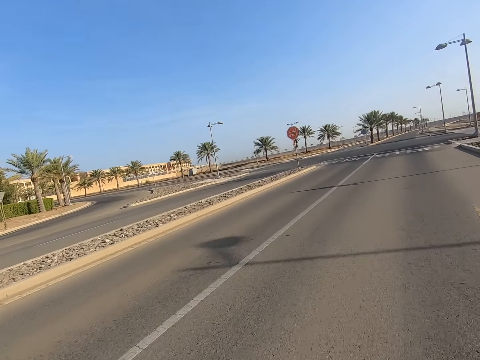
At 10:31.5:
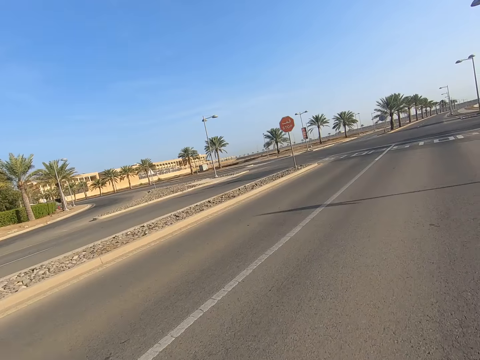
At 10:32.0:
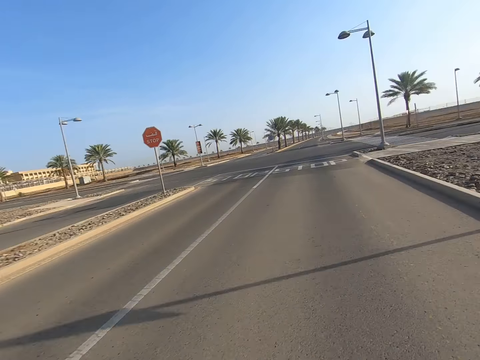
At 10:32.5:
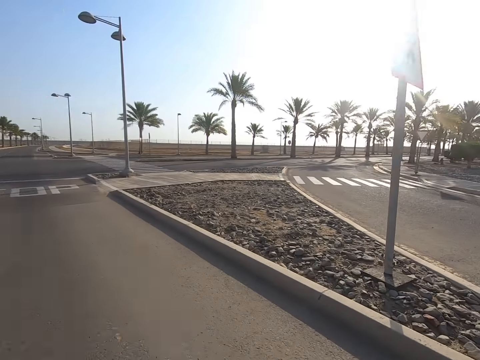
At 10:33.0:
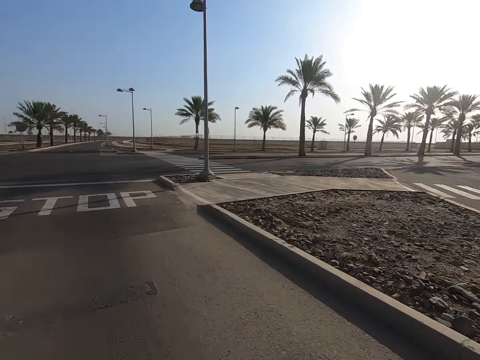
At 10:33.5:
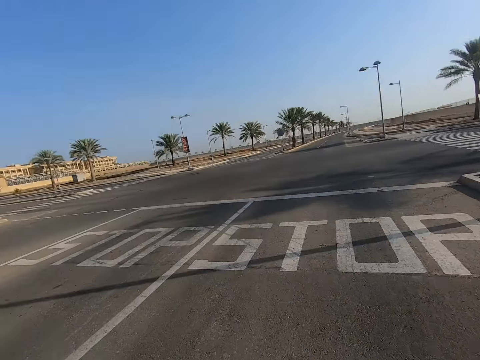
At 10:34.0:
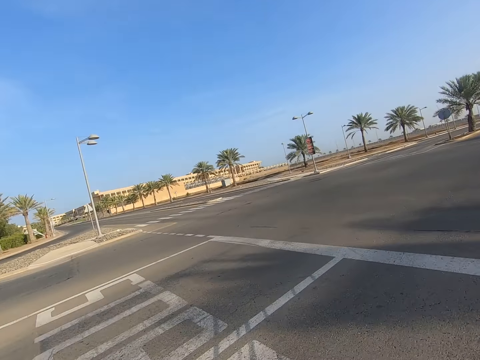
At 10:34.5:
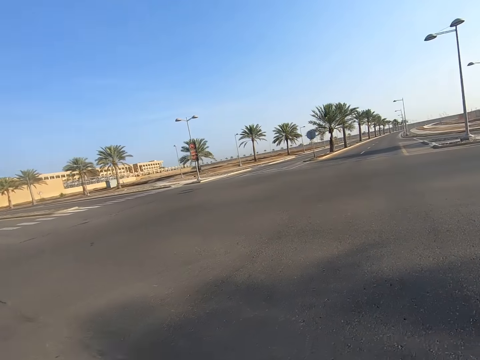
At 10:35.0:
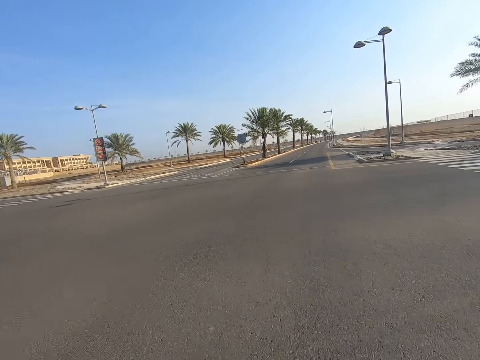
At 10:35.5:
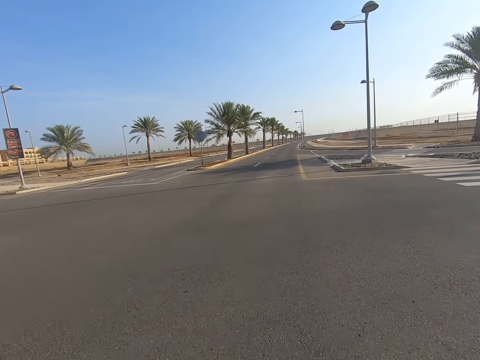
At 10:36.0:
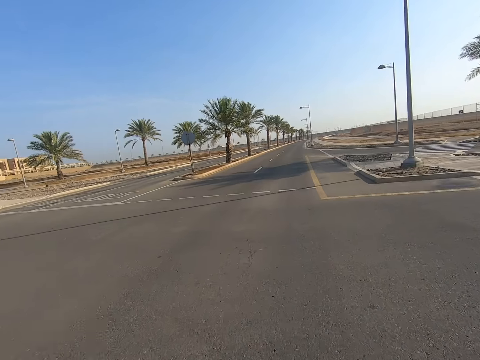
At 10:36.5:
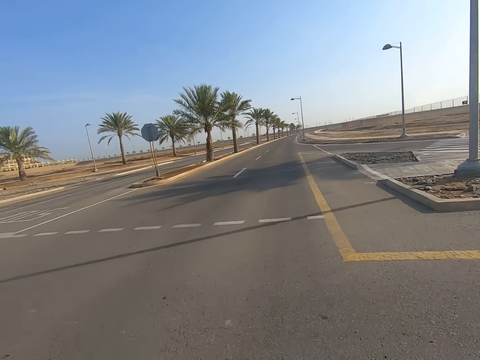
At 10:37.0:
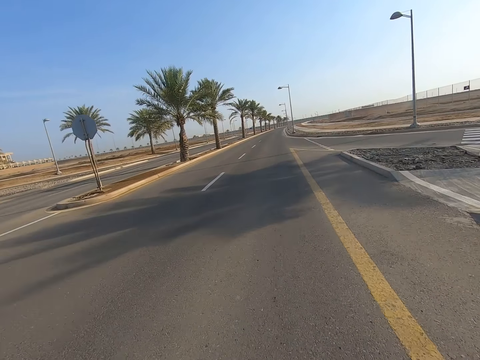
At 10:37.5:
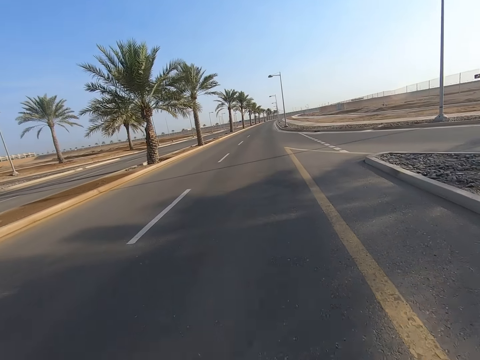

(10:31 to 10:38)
The camera wearer checks if the road ahead is clear before crossing.

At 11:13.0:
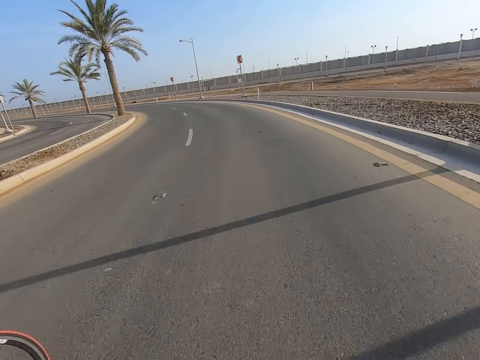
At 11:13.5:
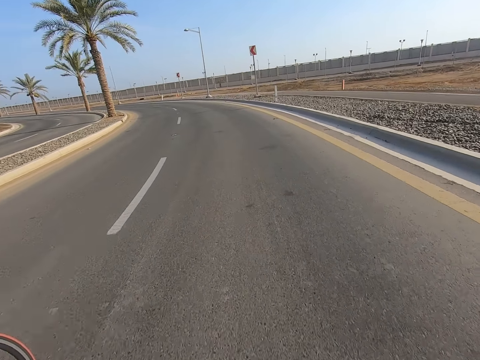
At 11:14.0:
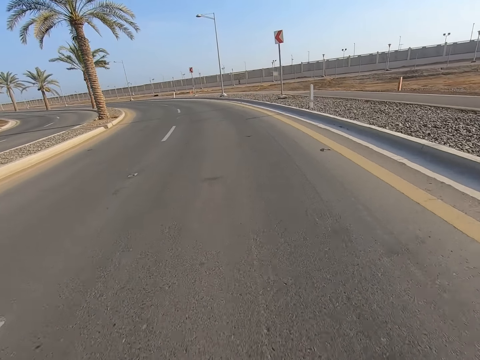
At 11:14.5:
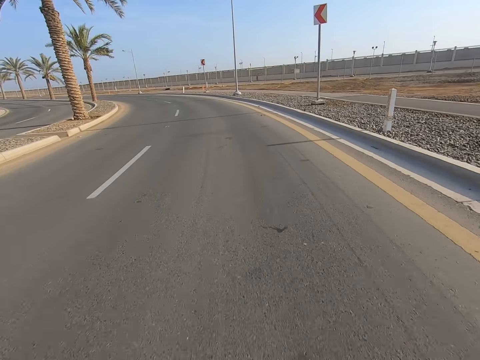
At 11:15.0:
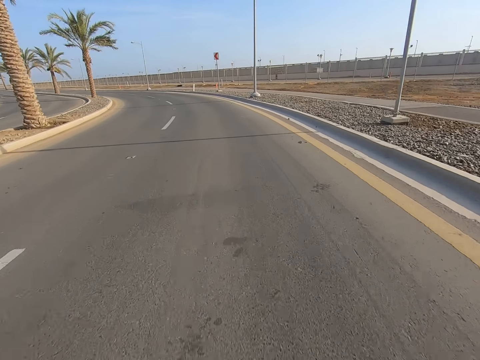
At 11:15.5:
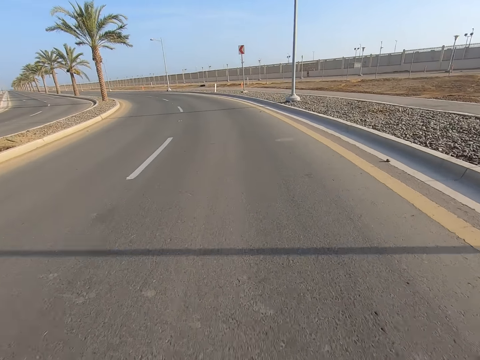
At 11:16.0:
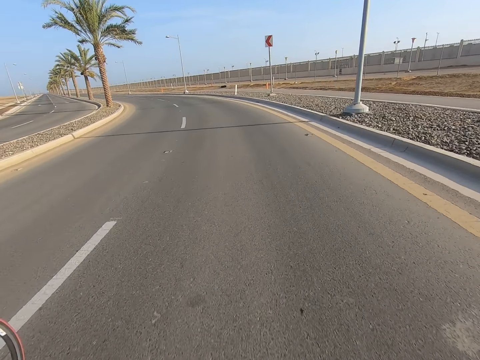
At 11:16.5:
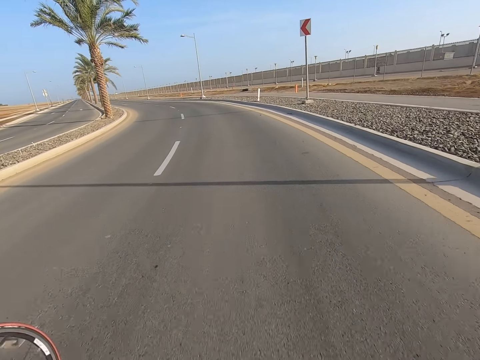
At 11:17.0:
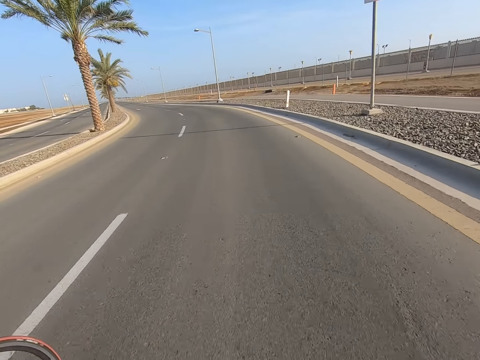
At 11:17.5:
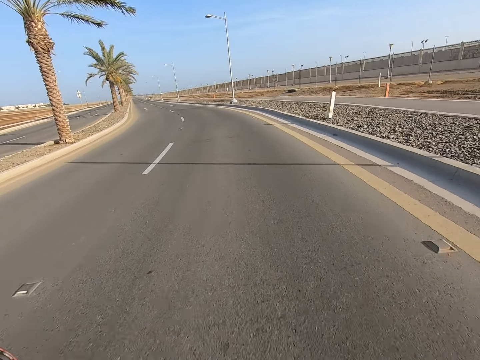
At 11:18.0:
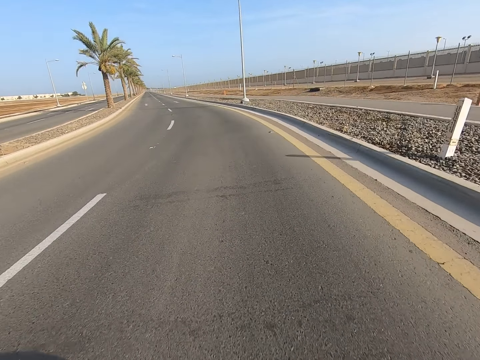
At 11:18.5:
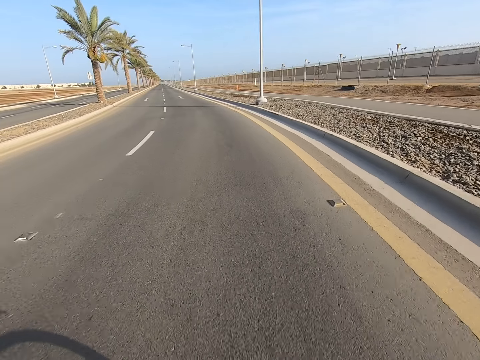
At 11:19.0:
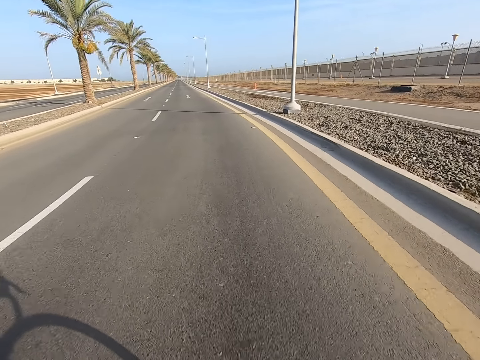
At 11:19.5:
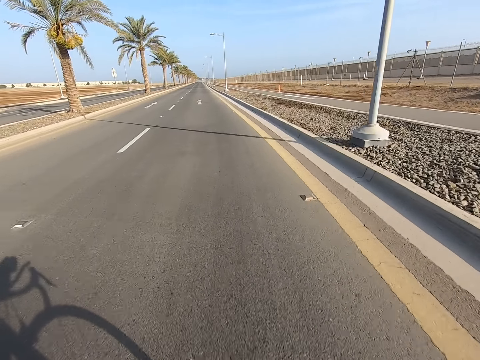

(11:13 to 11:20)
The camera wearer negotiates the corner.

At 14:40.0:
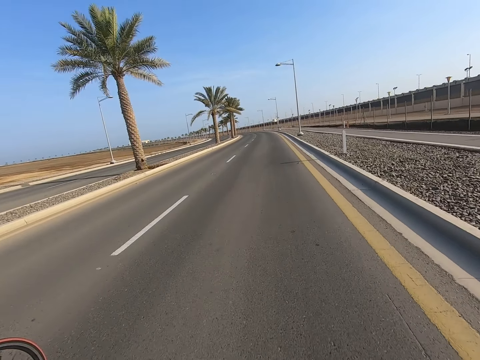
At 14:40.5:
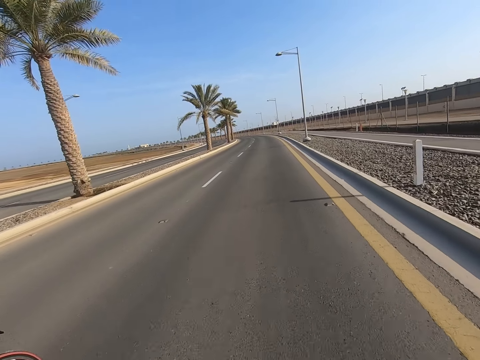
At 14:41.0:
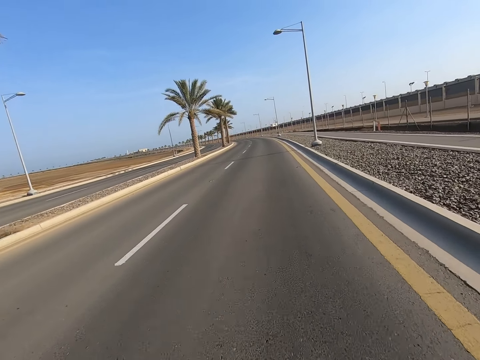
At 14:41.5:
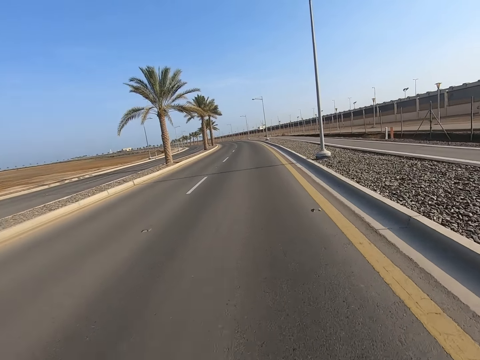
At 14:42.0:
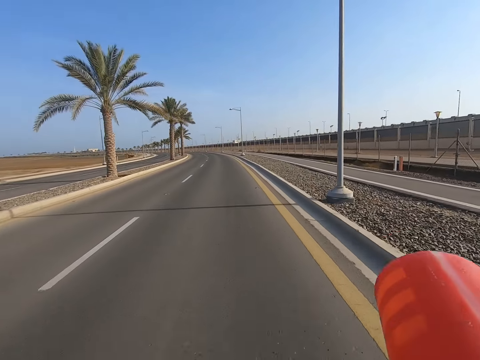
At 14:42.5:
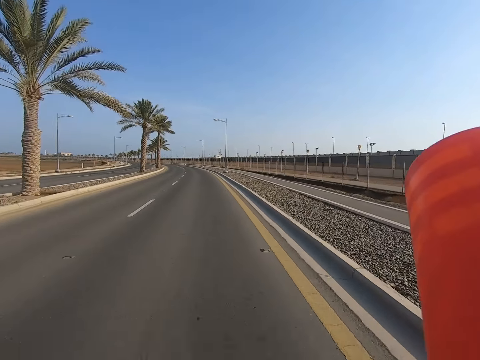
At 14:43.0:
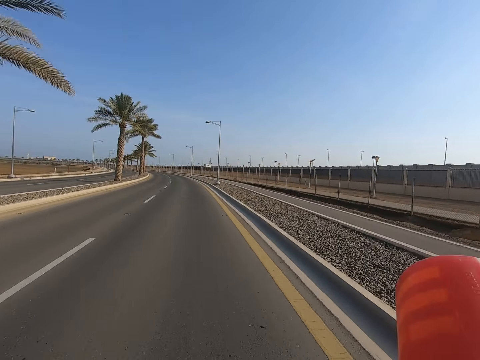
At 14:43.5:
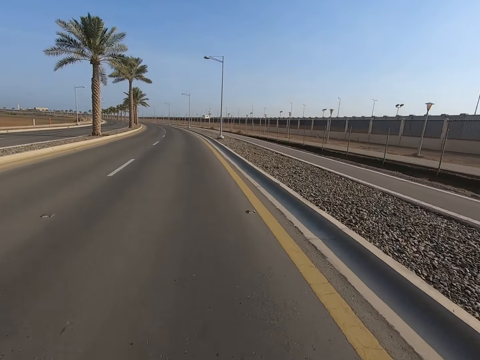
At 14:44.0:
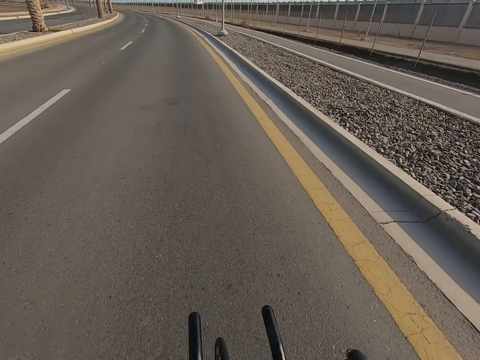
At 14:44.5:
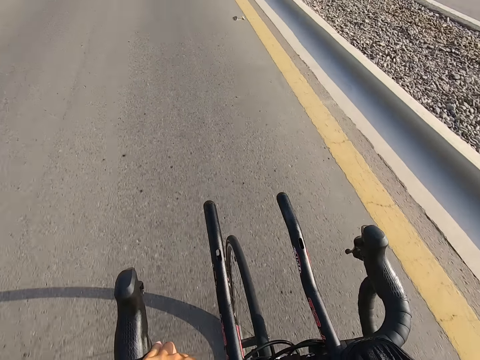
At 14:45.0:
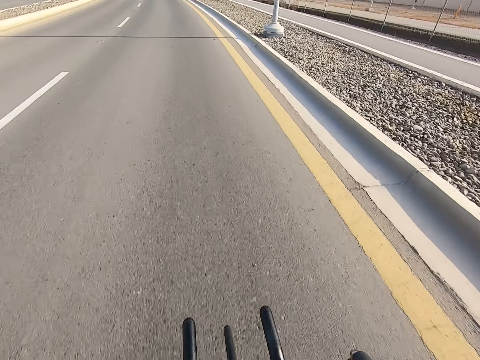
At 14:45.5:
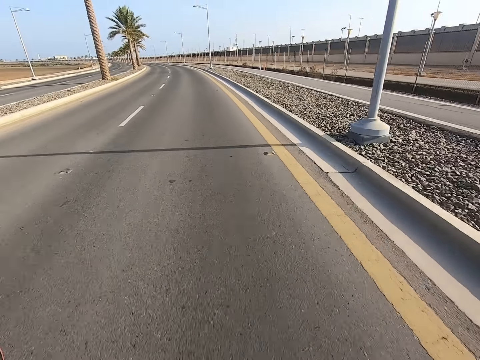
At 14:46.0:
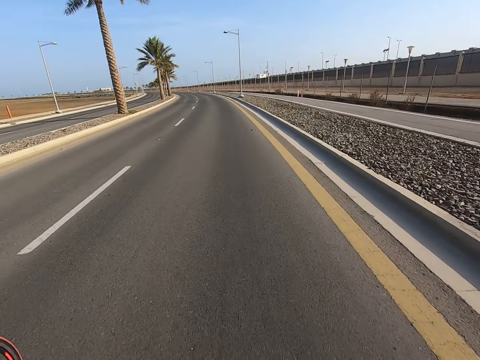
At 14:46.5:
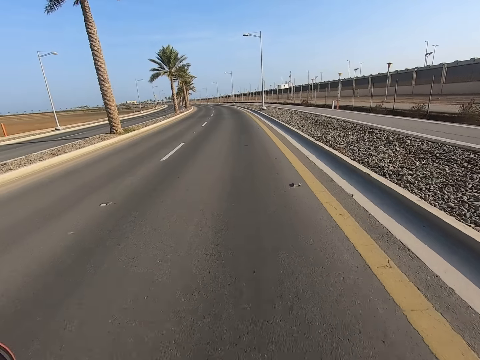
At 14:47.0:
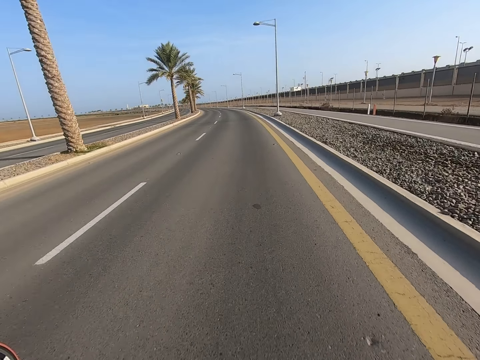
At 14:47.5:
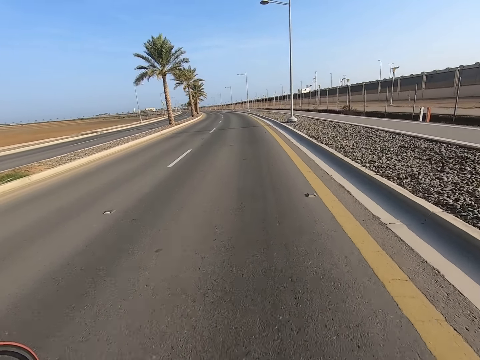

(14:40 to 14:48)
The camera wearer lifts something up. They drink.

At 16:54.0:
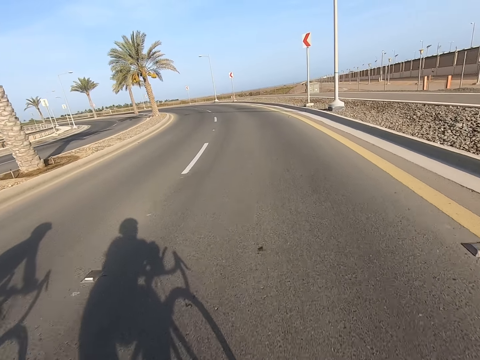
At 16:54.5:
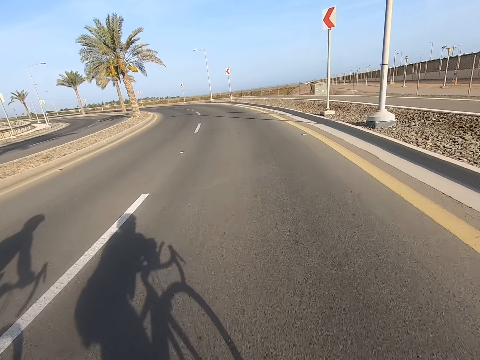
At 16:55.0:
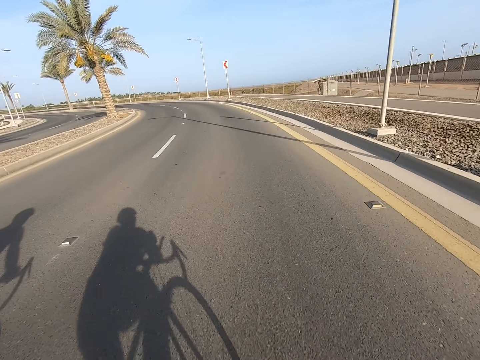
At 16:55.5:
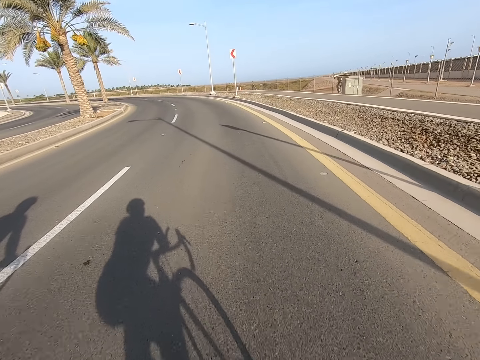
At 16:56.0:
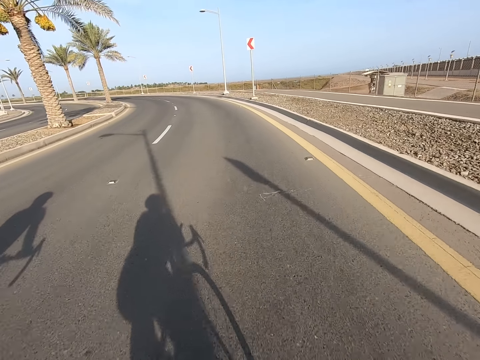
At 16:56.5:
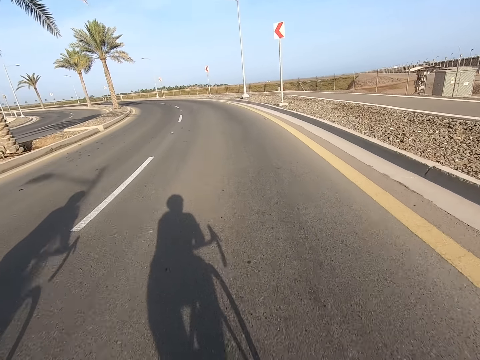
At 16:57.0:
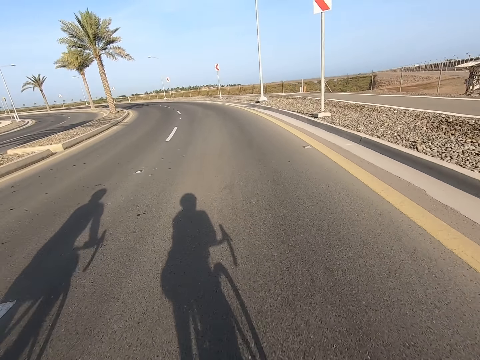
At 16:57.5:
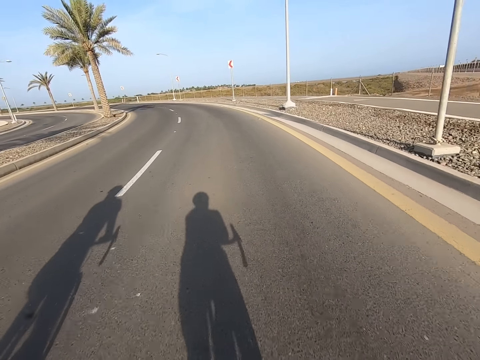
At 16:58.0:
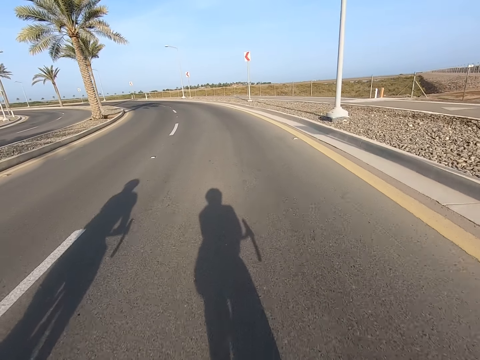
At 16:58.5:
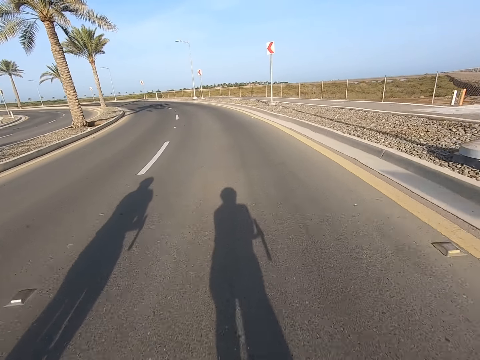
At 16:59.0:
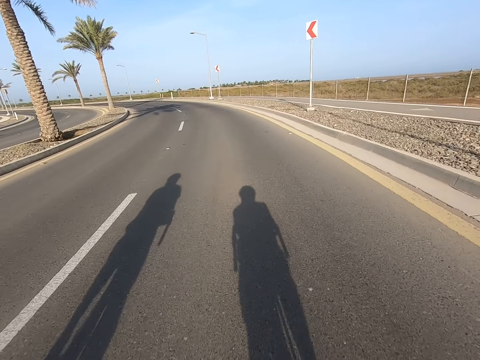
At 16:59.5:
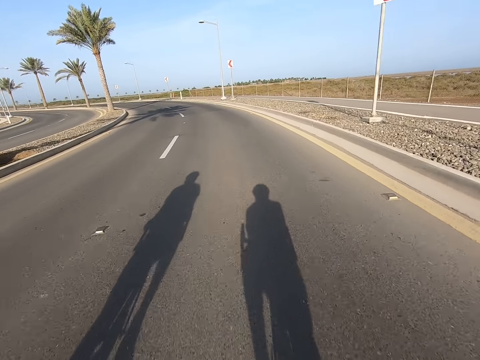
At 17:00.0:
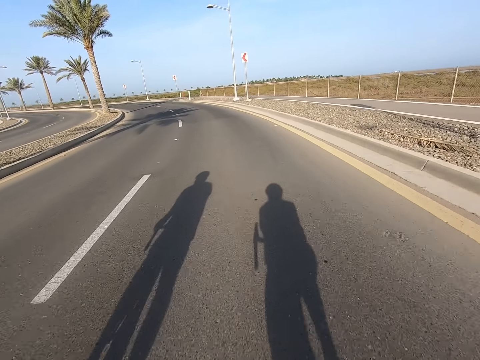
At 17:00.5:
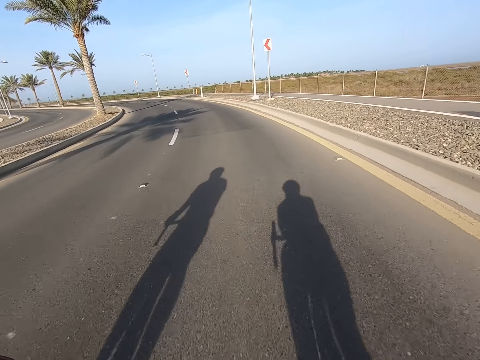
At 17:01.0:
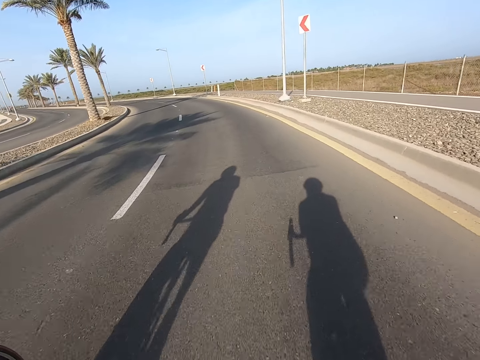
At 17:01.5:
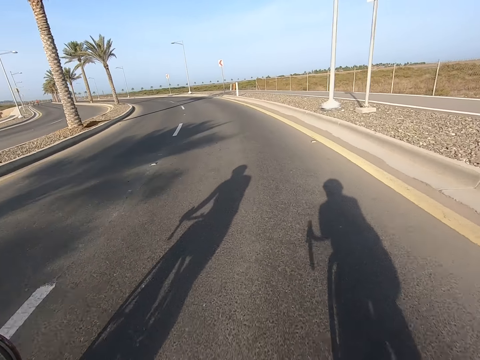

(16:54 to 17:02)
The camera wearer negotiates the corner.
